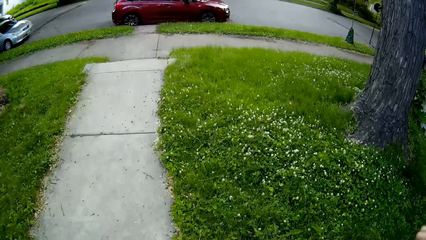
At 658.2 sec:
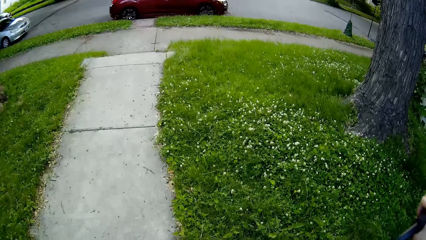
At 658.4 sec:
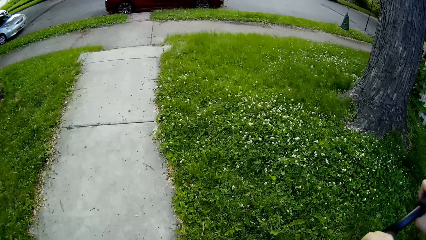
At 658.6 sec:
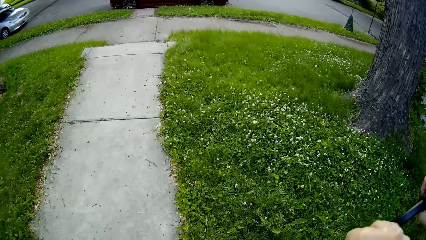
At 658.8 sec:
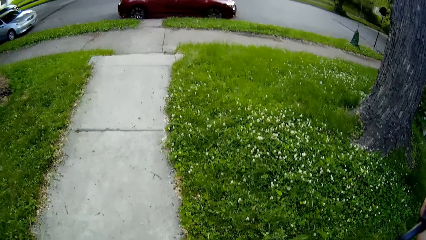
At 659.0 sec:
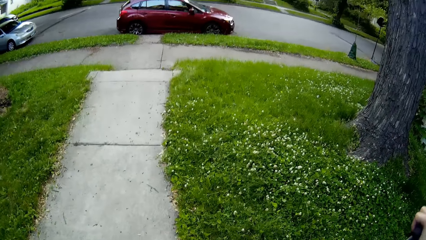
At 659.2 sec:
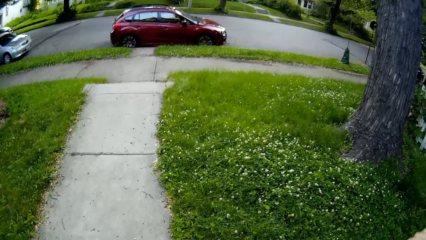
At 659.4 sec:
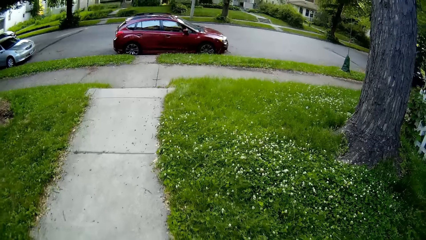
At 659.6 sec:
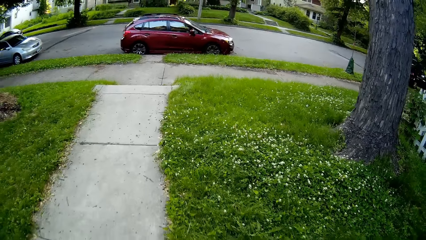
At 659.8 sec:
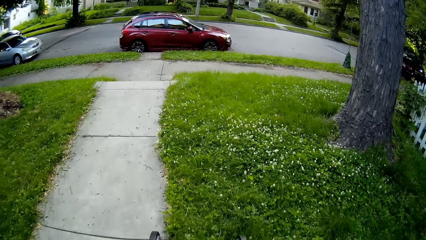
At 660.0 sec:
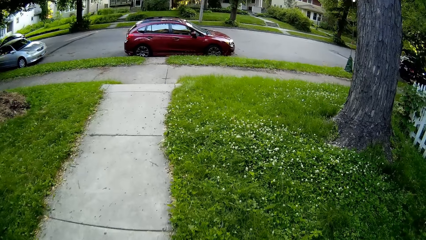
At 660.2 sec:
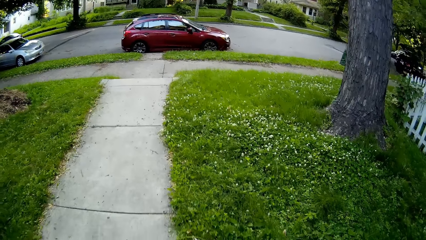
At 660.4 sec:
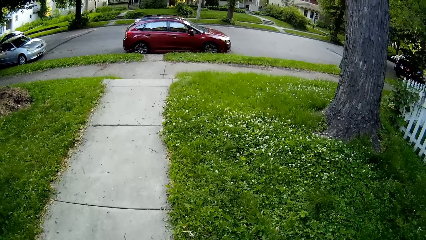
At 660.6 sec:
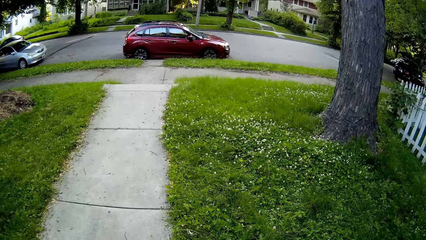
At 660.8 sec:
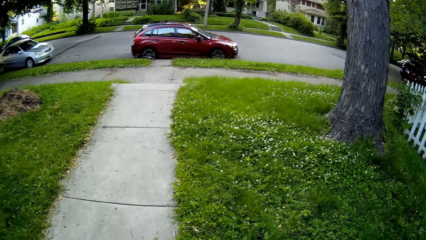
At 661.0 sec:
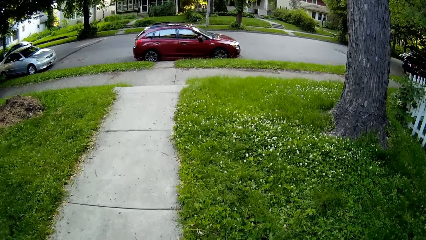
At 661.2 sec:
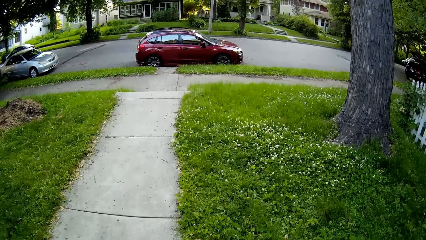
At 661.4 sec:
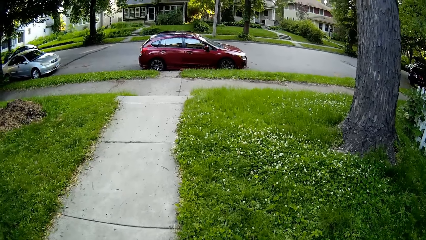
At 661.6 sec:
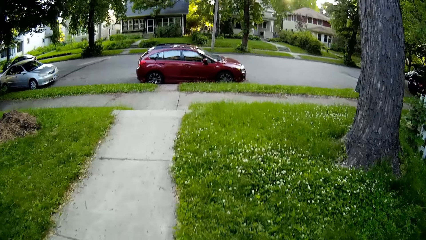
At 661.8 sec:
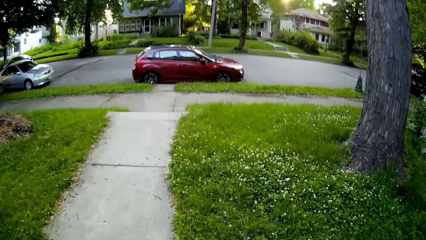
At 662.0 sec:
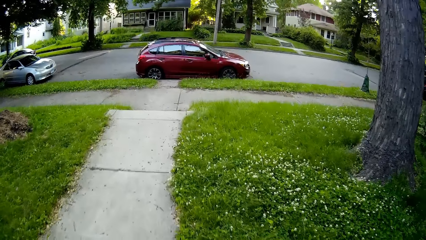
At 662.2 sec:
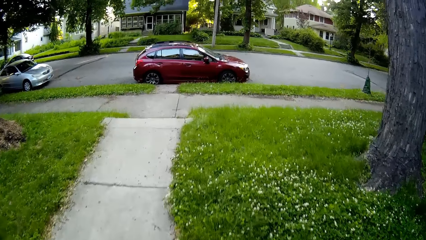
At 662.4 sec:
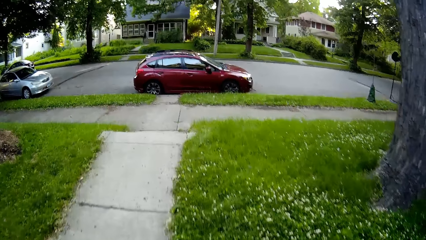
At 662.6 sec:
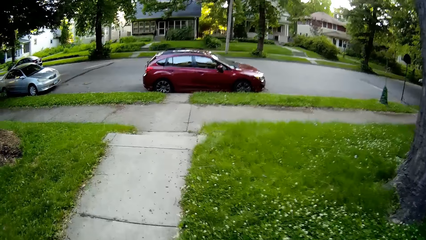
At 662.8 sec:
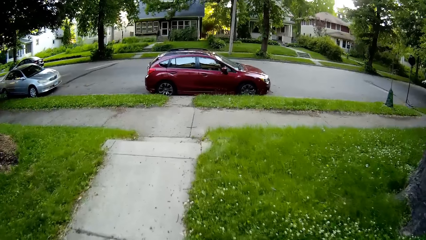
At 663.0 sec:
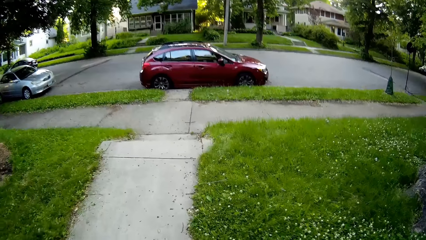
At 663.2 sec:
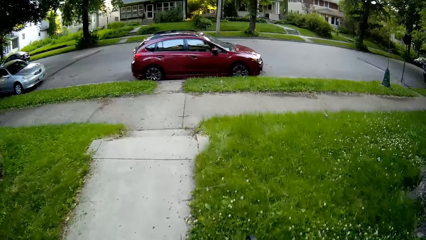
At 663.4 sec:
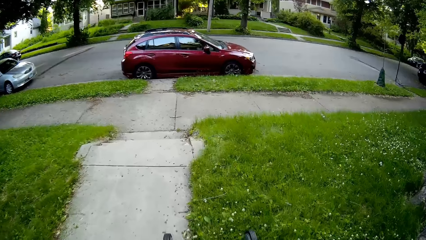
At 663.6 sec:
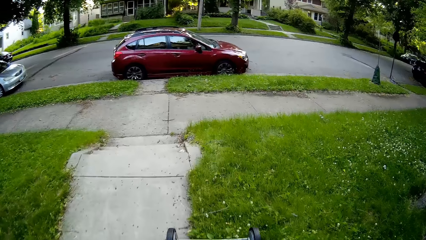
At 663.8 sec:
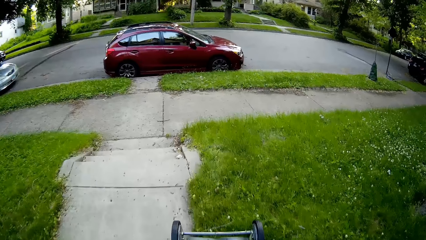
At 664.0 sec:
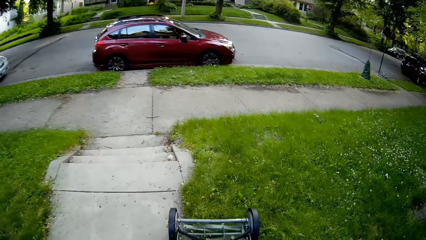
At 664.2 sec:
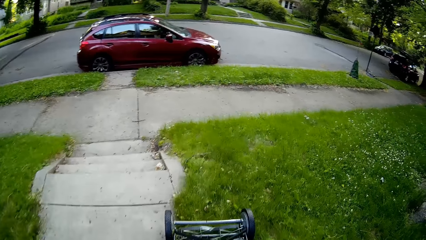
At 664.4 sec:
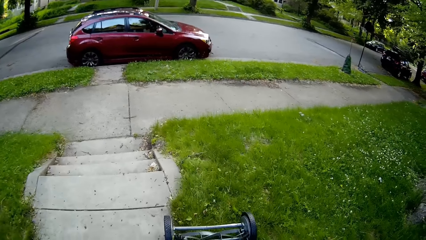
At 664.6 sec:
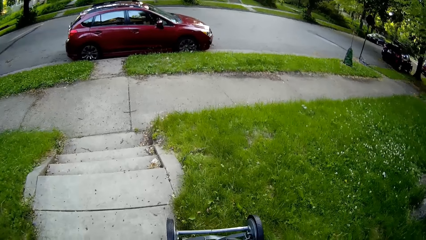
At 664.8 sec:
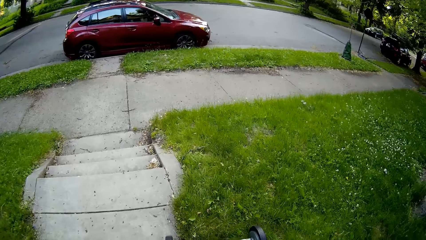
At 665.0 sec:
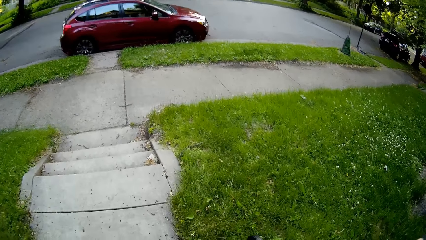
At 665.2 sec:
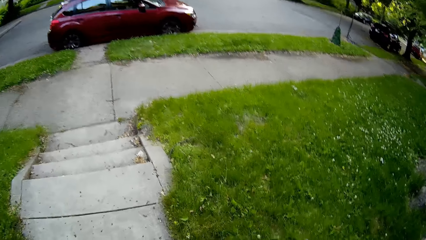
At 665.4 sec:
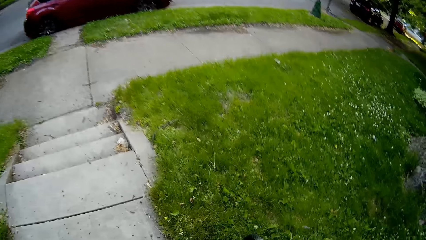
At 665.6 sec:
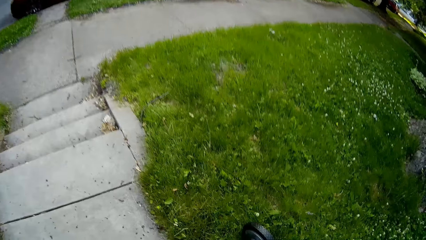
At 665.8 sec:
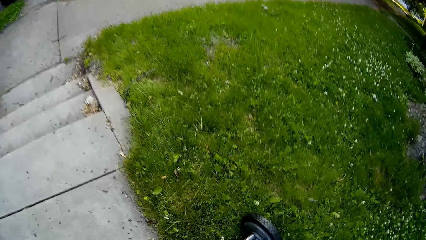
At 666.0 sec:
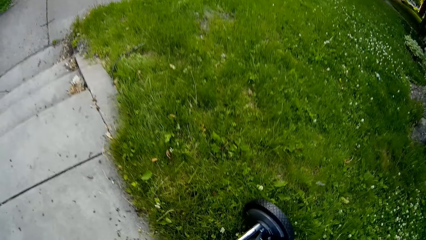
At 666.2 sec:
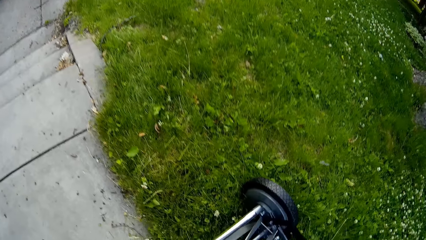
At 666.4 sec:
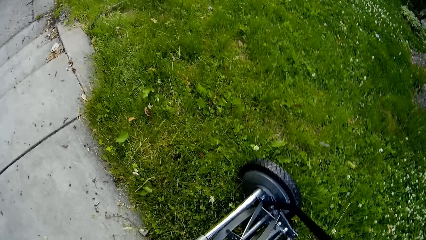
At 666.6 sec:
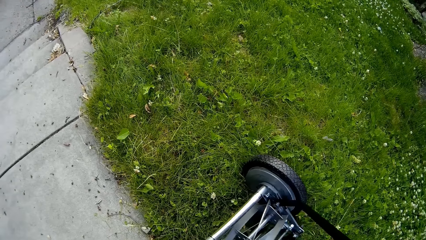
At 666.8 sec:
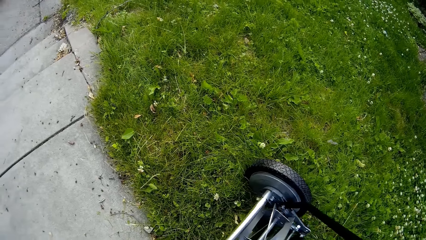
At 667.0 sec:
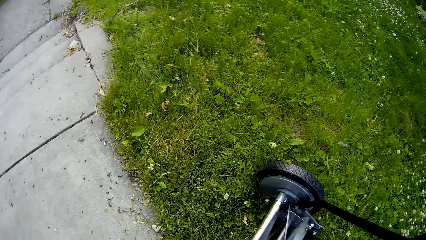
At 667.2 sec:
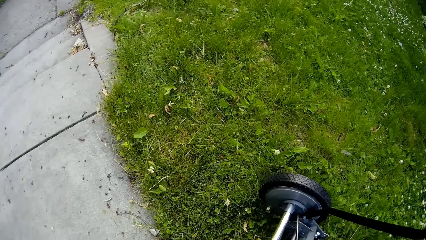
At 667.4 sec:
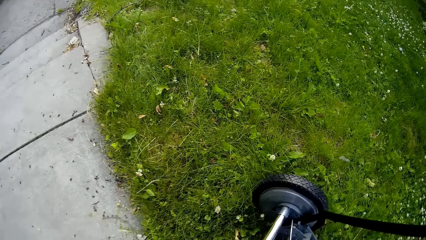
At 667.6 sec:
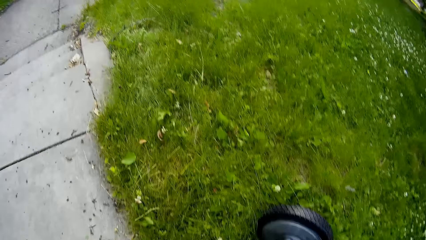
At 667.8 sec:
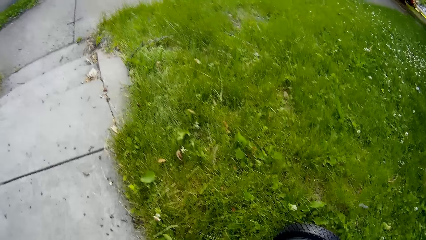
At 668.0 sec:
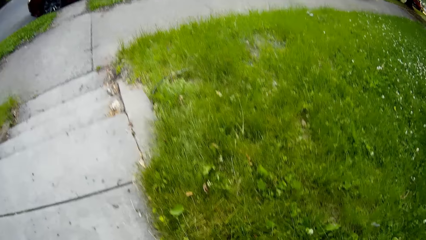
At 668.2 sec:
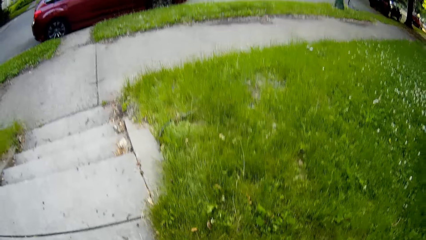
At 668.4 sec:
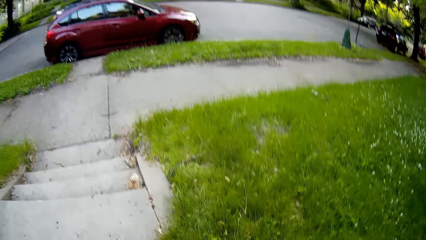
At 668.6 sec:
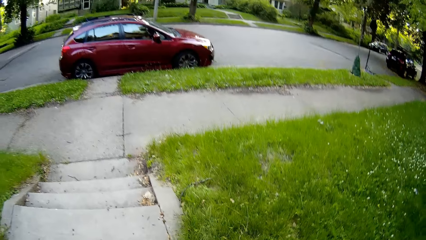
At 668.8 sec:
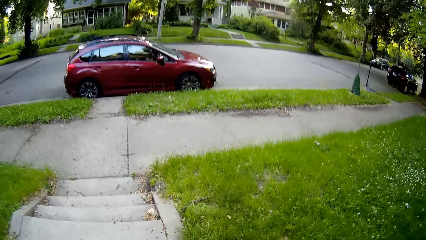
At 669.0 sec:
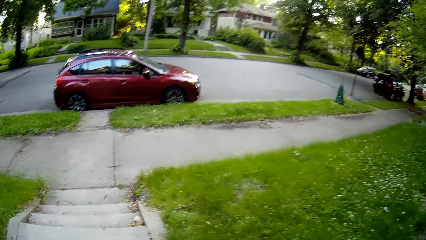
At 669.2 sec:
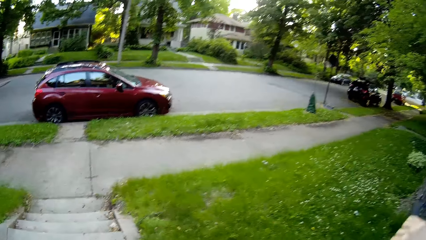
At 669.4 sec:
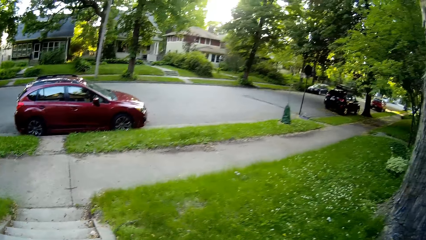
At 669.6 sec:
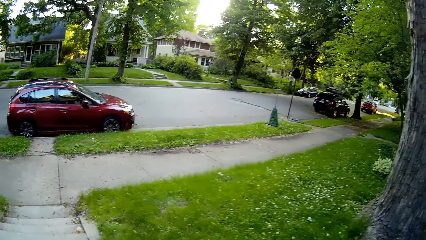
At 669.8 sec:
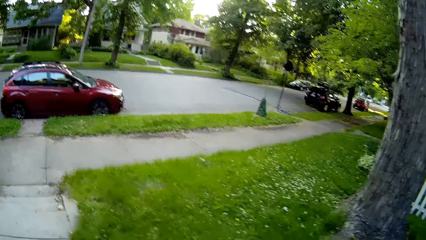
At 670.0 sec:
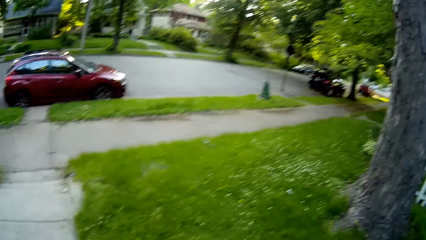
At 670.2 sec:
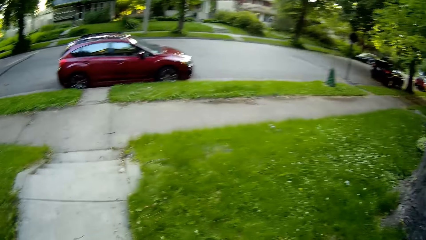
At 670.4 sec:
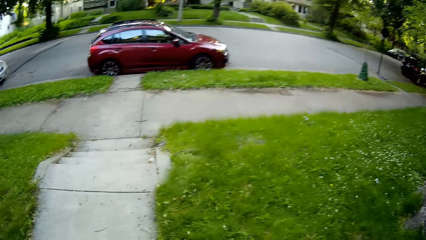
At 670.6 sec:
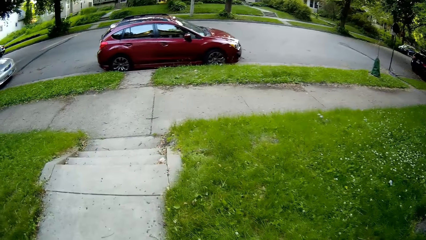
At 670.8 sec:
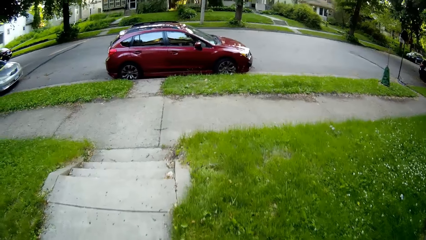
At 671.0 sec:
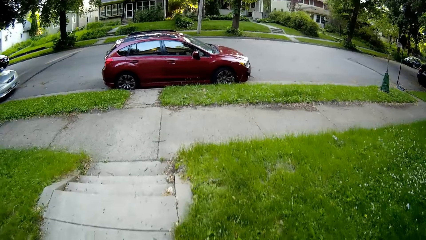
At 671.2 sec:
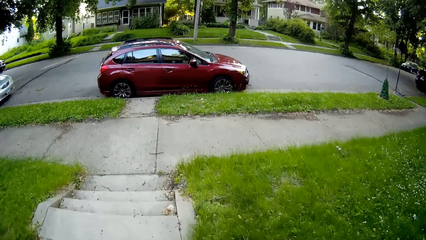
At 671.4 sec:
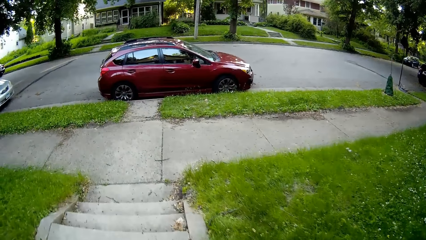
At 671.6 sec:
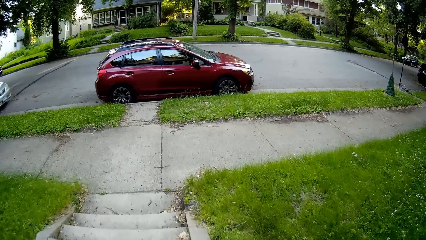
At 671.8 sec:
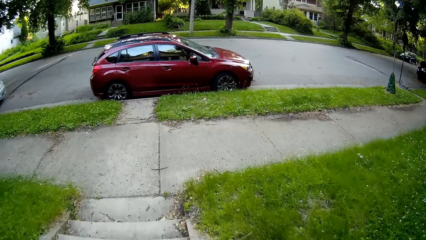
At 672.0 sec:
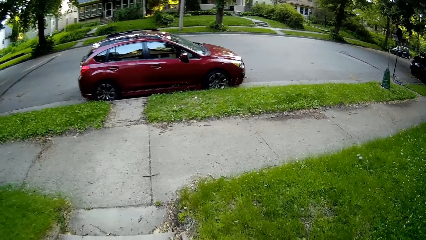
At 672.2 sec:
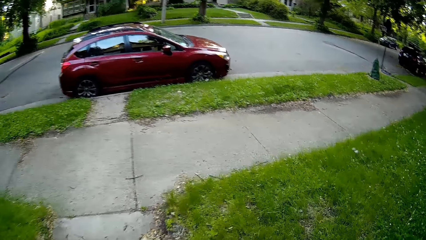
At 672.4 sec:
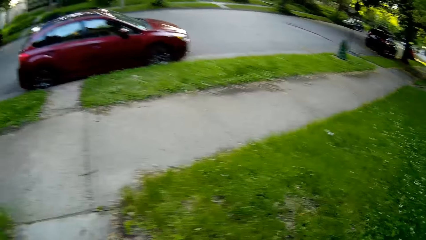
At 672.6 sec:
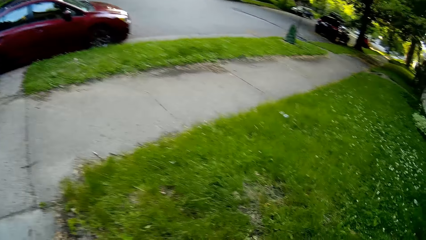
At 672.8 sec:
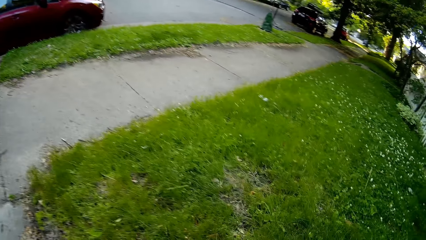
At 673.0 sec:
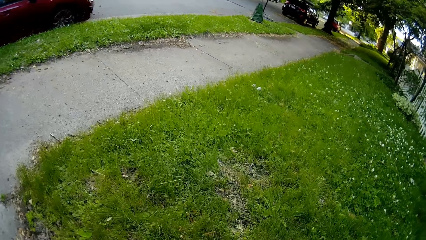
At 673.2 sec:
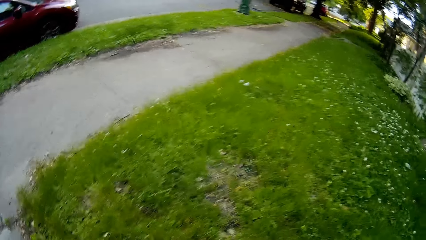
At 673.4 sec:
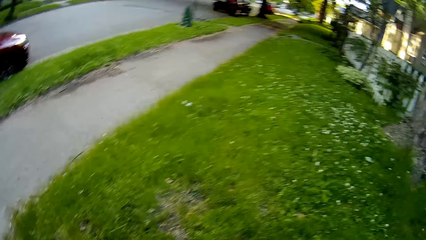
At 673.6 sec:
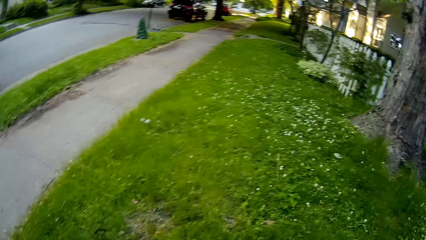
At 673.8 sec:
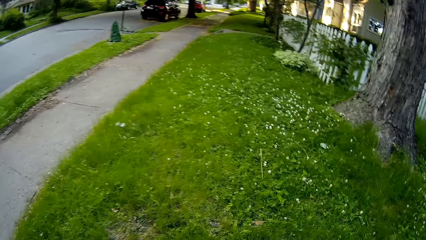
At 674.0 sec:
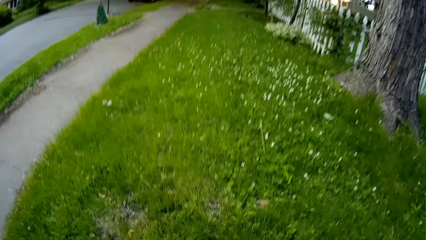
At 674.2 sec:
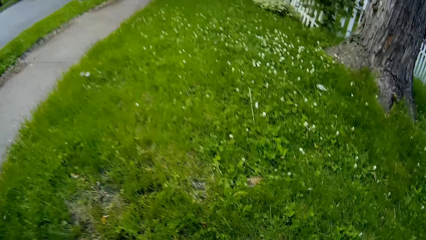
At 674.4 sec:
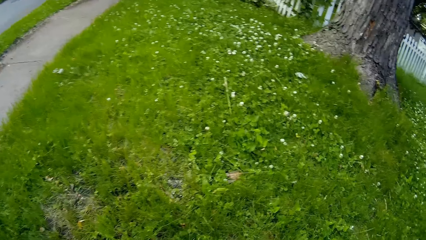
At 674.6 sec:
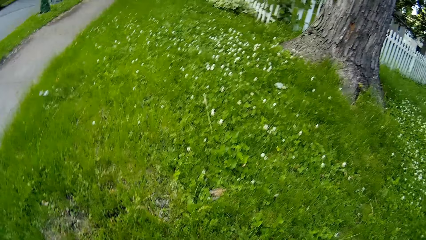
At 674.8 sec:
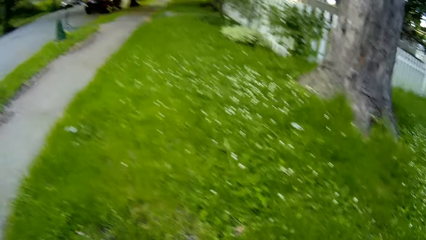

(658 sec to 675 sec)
The camera wearer moves the lawn mower on the lawn with both hands.
